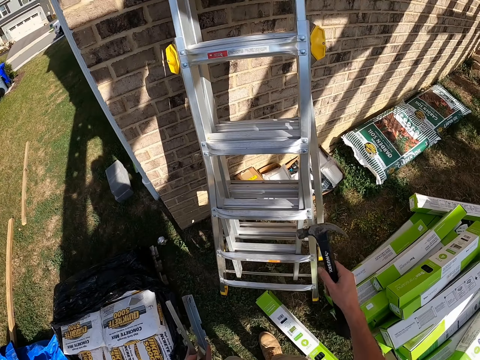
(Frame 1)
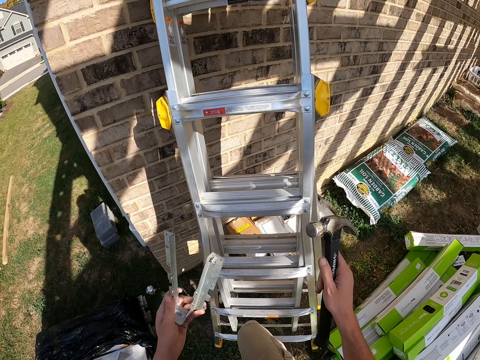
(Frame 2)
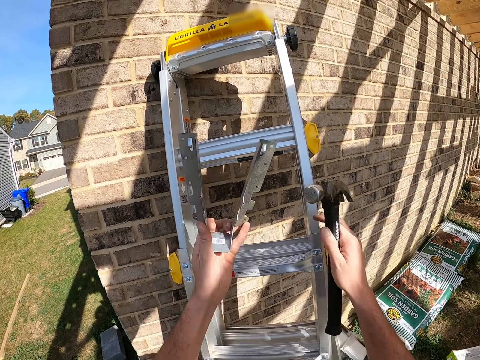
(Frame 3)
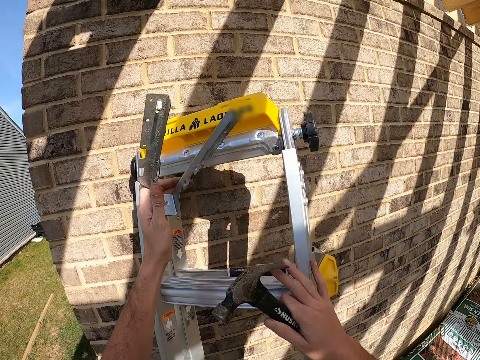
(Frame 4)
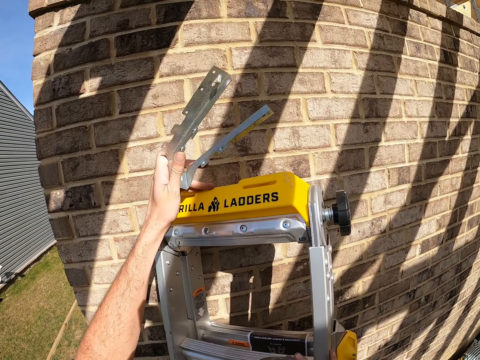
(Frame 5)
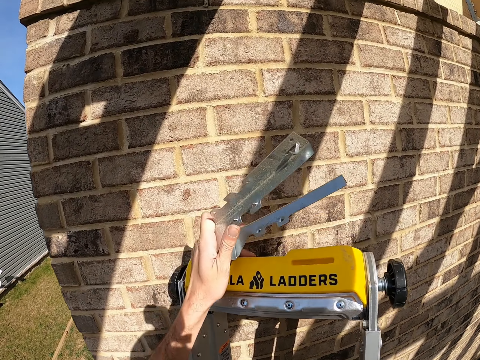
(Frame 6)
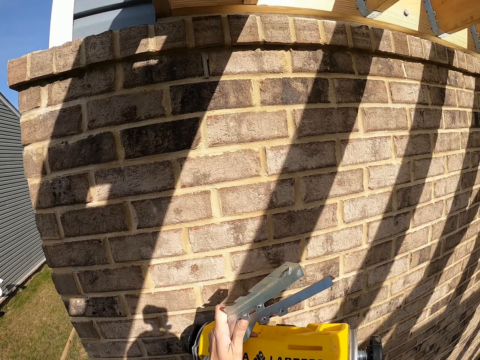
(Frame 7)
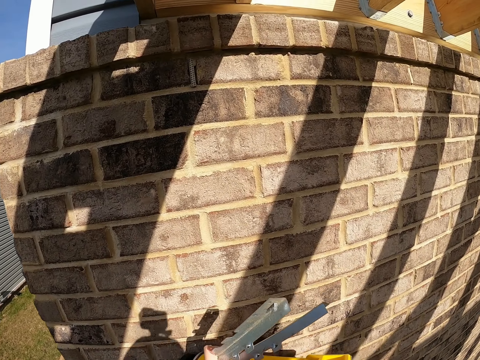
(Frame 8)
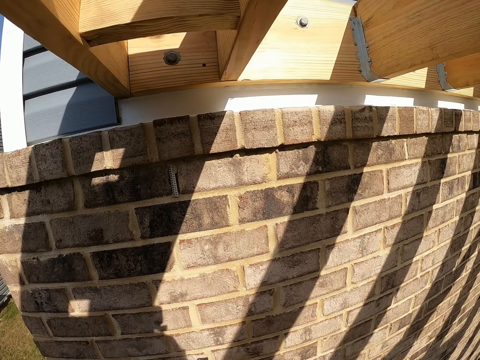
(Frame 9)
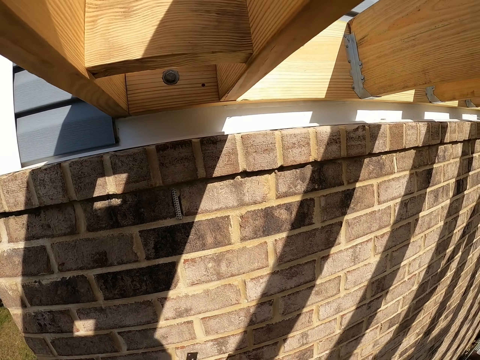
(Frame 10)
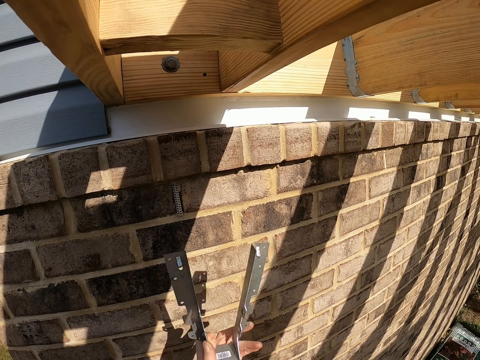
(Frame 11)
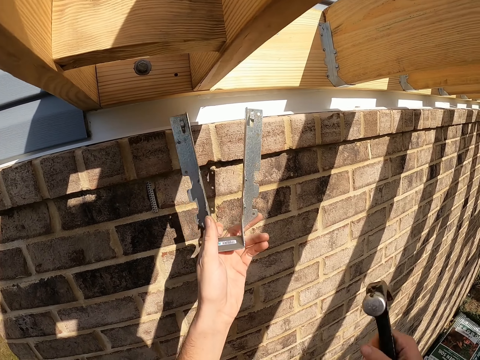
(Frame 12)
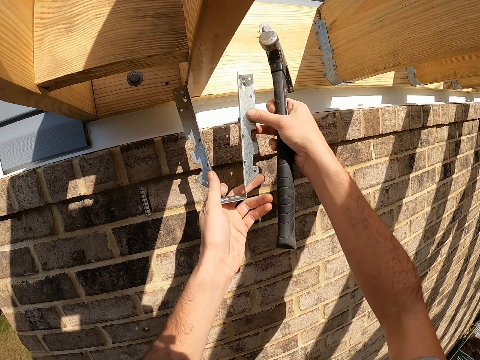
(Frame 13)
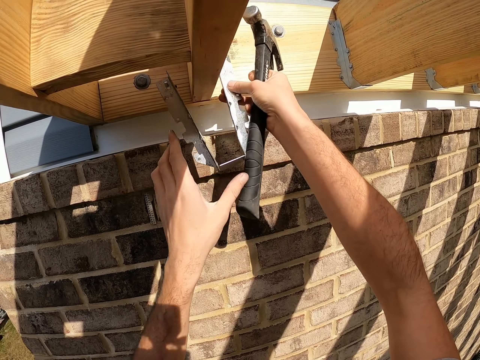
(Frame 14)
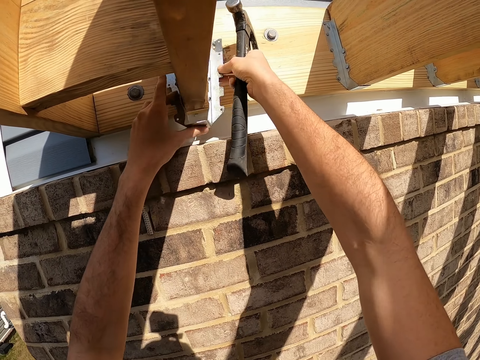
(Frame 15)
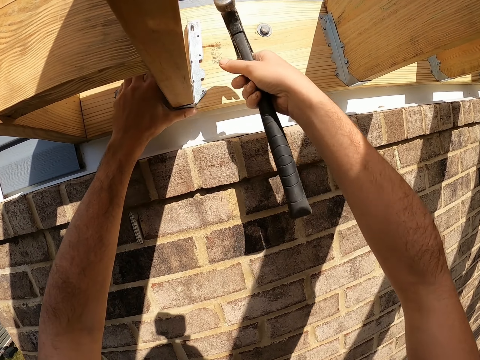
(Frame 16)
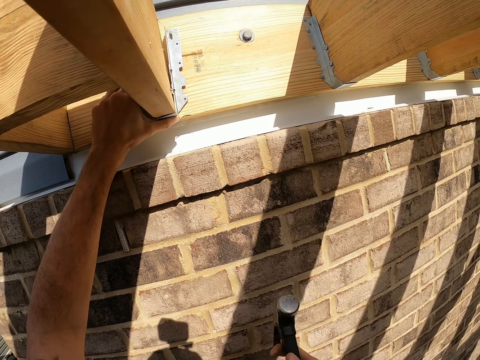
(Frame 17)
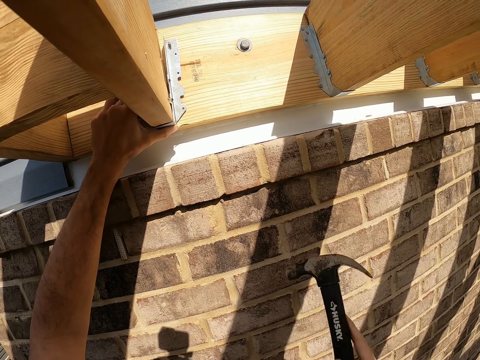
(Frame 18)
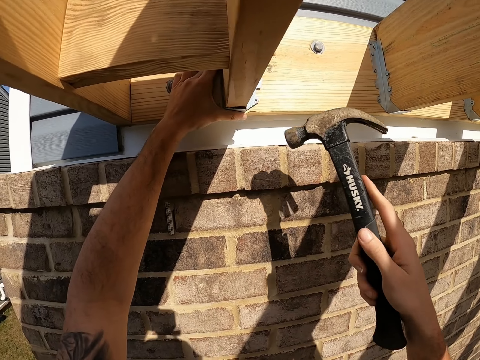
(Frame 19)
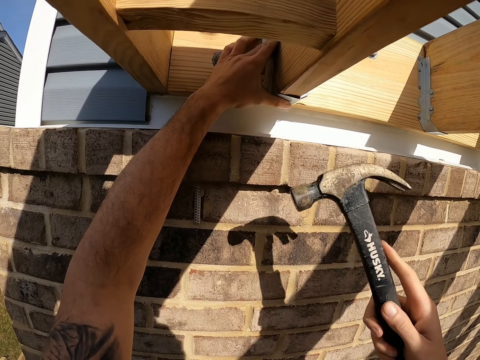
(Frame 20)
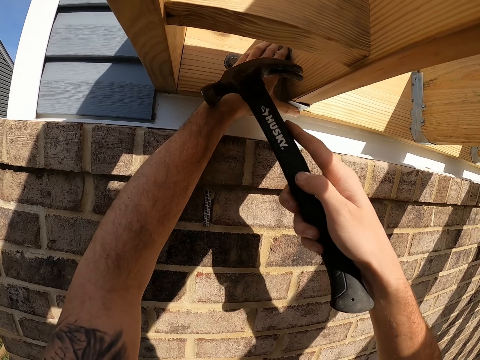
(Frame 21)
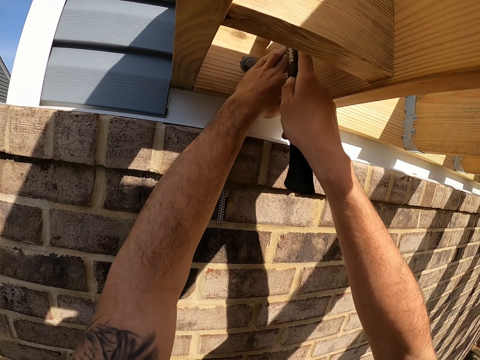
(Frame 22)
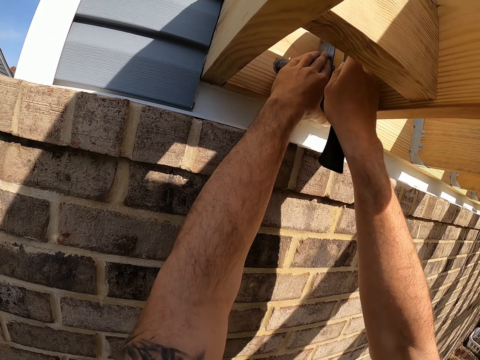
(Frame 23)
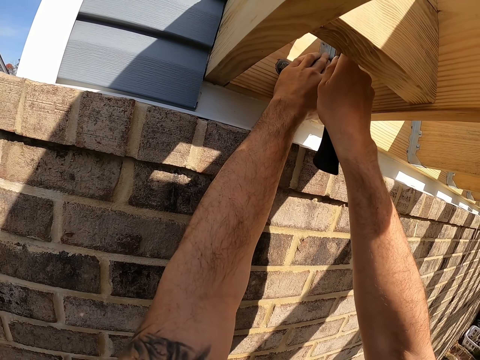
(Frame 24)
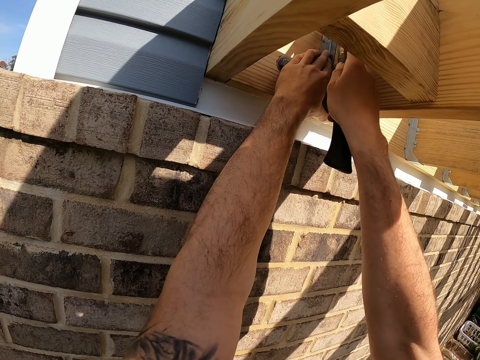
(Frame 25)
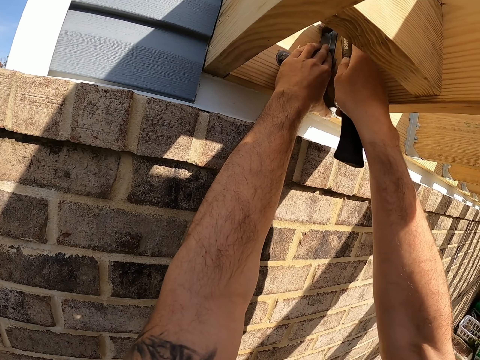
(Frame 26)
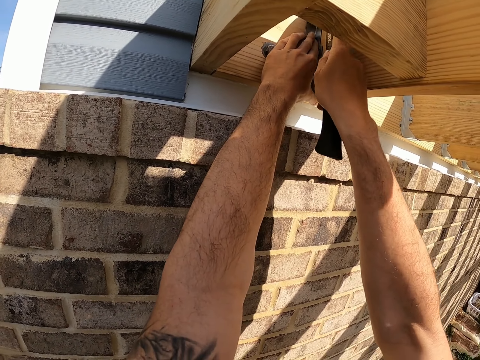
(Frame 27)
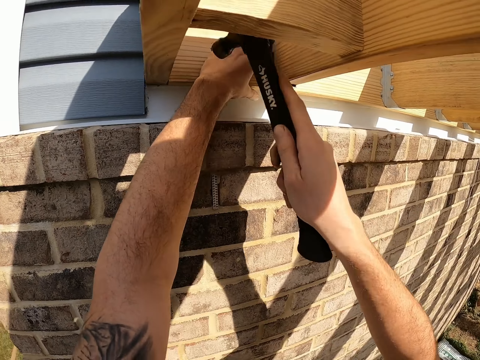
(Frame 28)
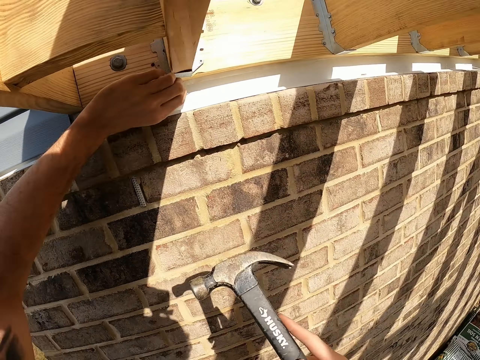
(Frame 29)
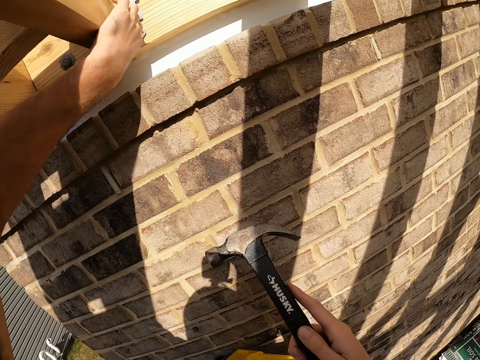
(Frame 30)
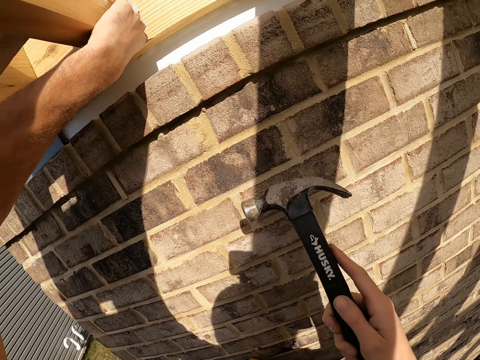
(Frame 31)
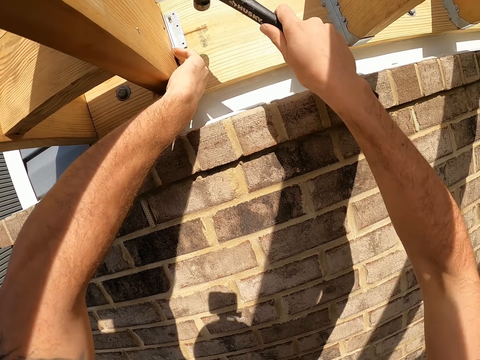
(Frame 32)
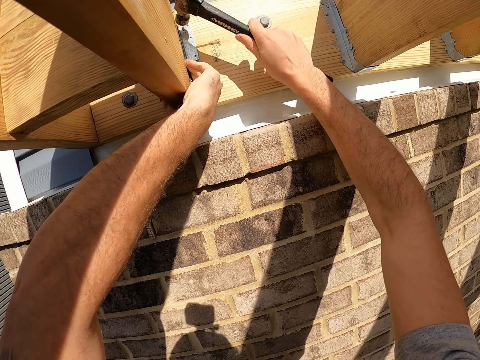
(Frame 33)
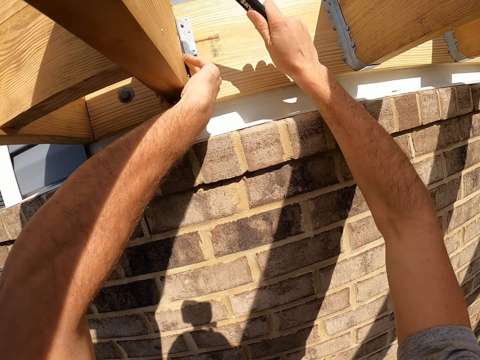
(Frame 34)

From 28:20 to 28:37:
The camera wearer climbs the ladder. They align the metal with the wood at the wood edge. They hit the metallic with a hammer.

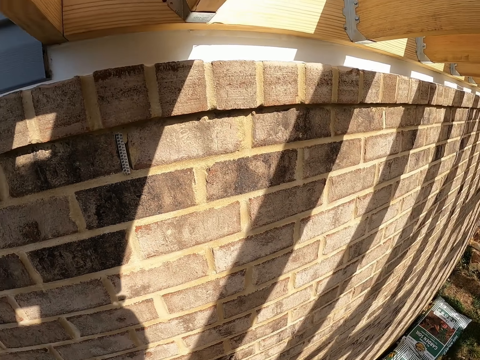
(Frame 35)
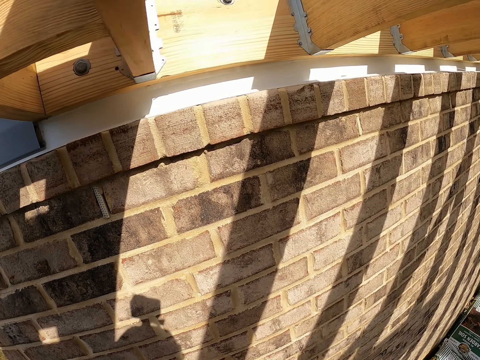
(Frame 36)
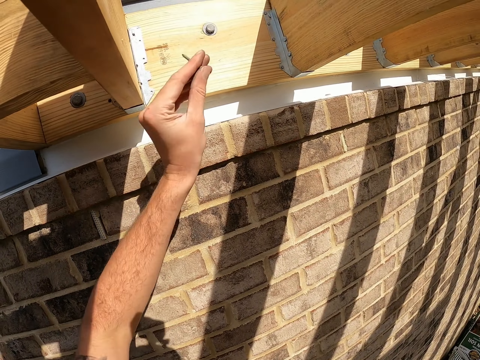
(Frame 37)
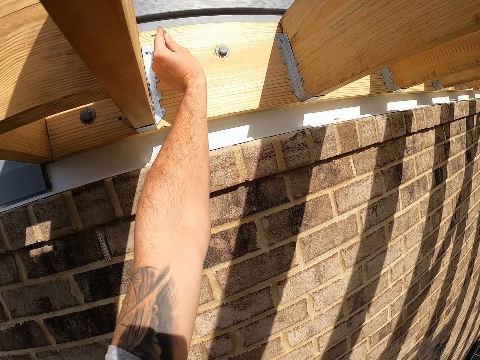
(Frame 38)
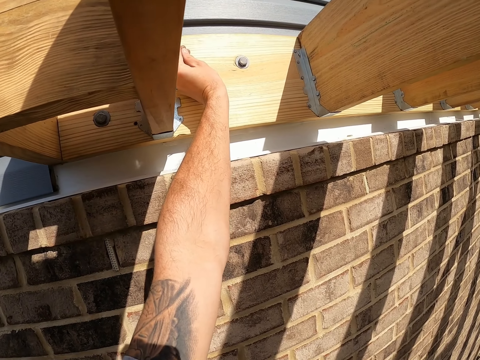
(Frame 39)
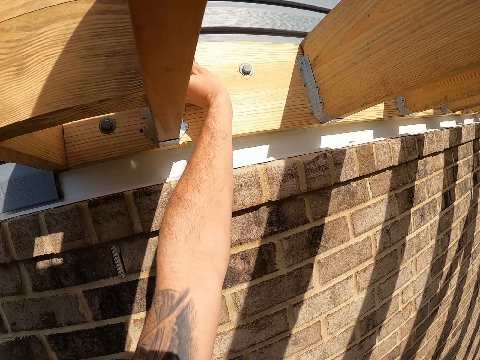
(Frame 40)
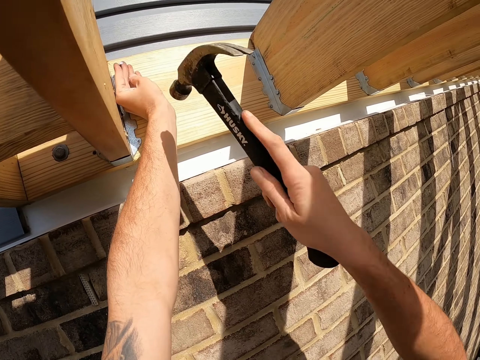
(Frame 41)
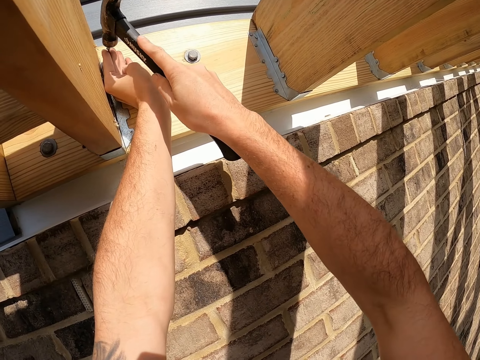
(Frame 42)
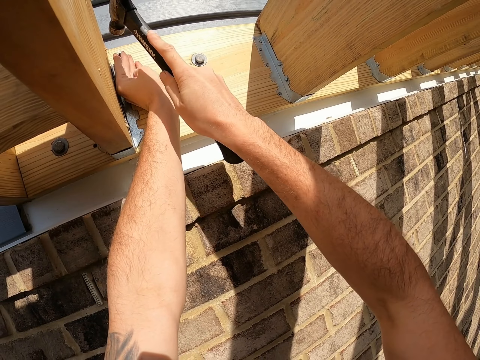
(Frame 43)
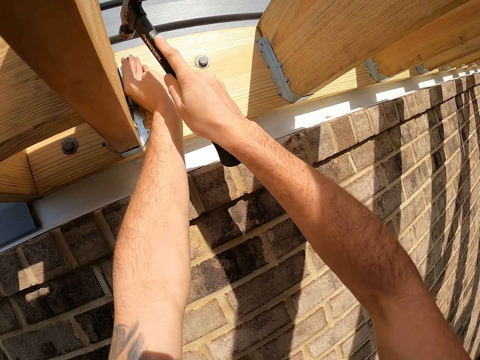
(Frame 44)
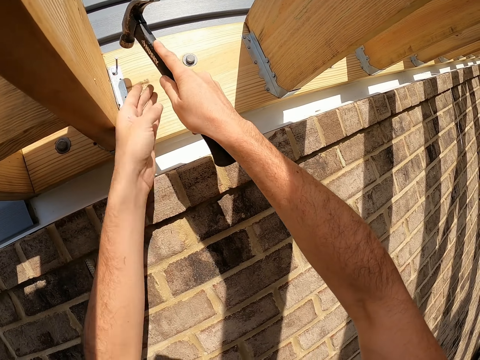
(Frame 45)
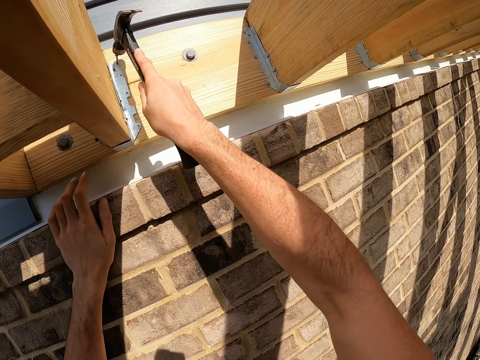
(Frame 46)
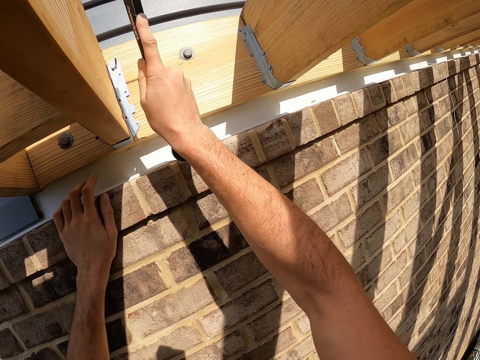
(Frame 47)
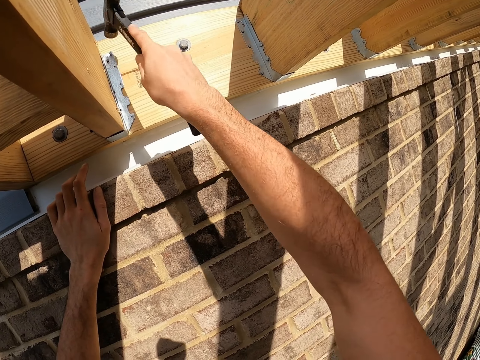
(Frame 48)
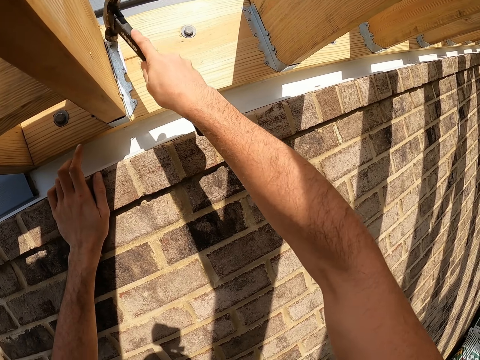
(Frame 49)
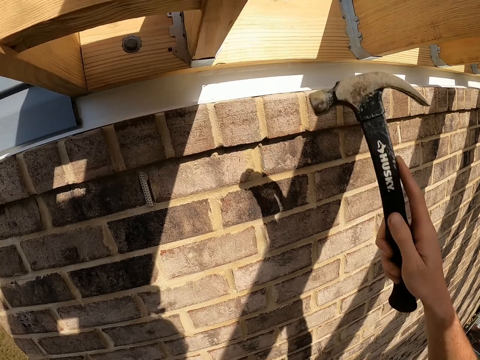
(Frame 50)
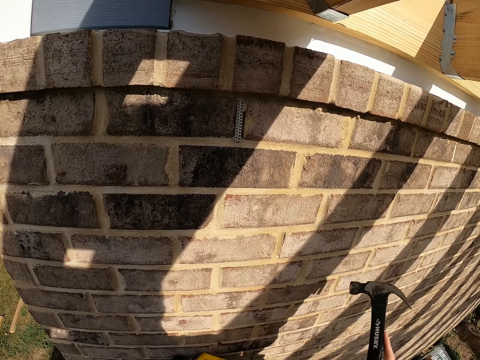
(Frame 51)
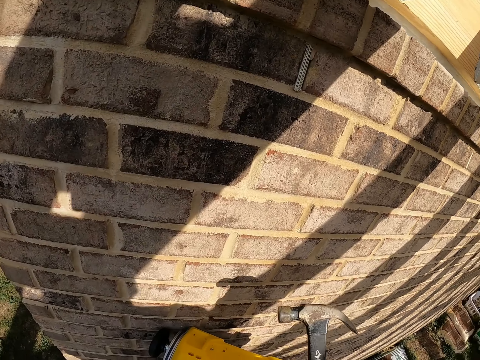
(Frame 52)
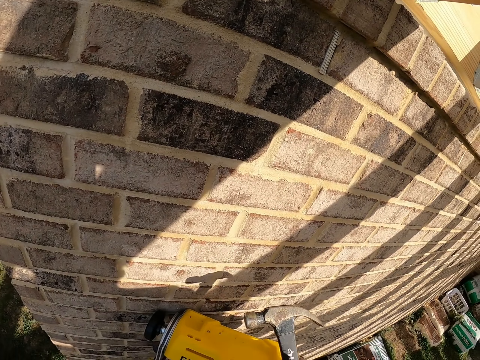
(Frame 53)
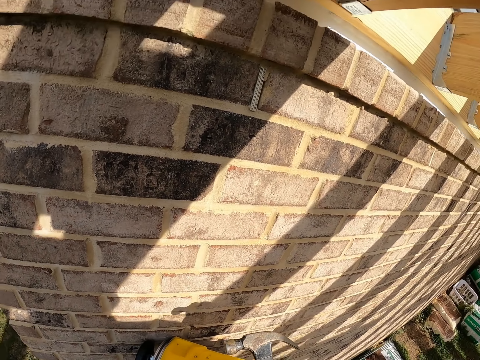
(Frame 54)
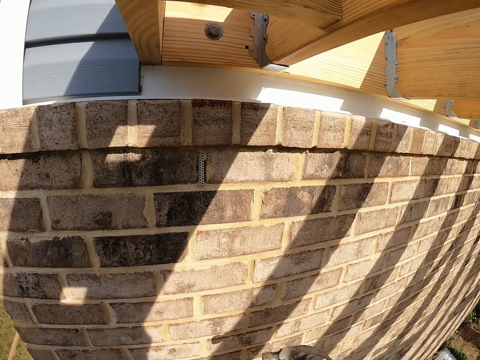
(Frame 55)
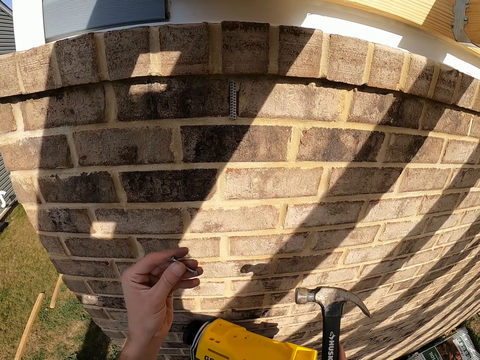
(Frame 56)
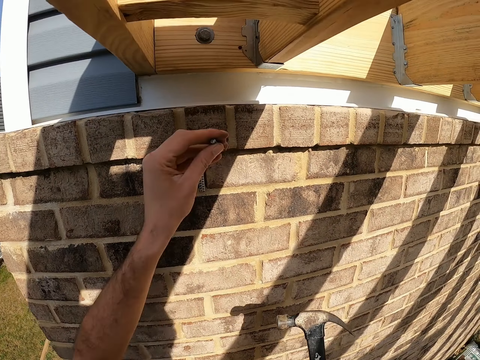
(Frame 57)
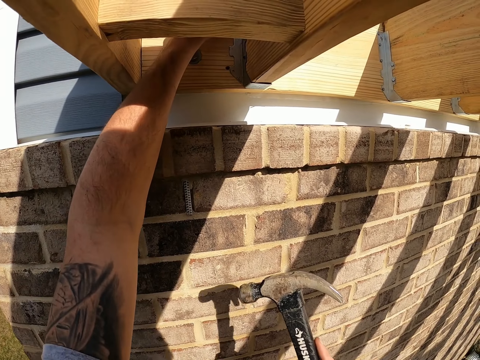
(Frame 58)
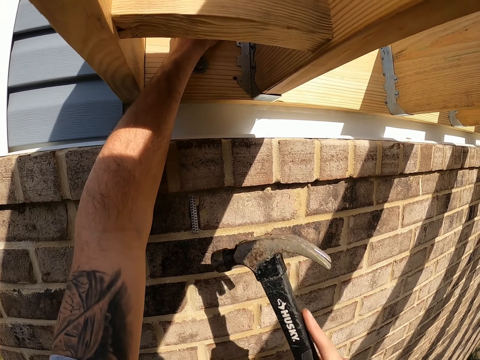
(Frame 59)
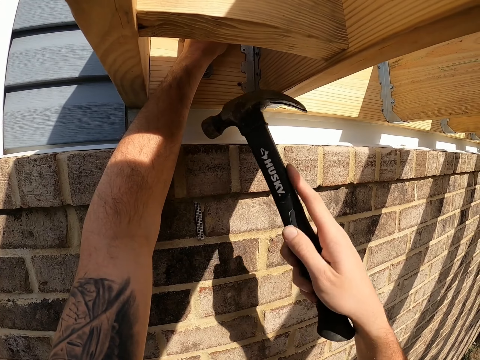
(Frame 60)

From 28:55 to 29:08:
The camera wearer places a nail on the metal roof. They hit the nail with a hammer. They place a nail on the metal roof.
